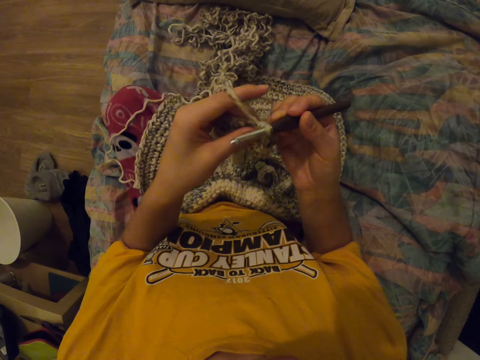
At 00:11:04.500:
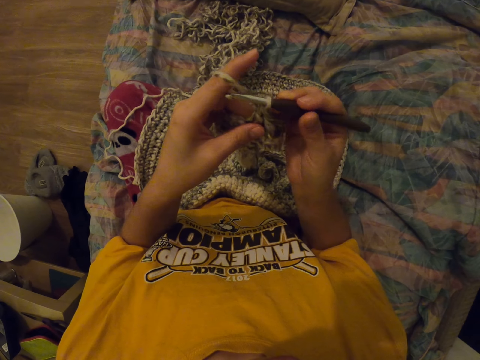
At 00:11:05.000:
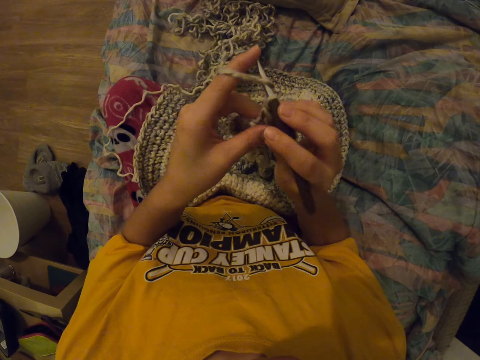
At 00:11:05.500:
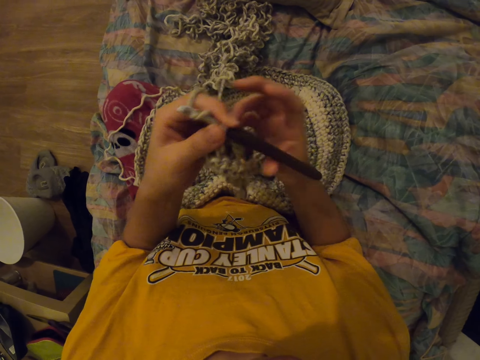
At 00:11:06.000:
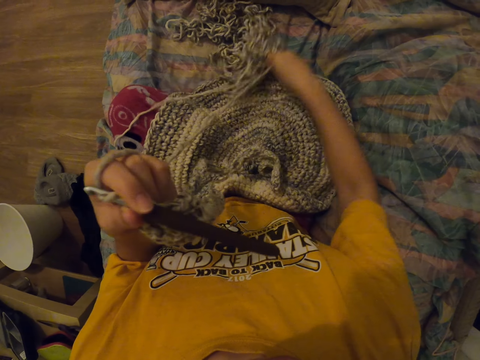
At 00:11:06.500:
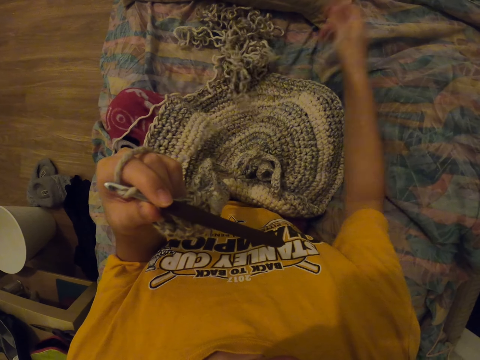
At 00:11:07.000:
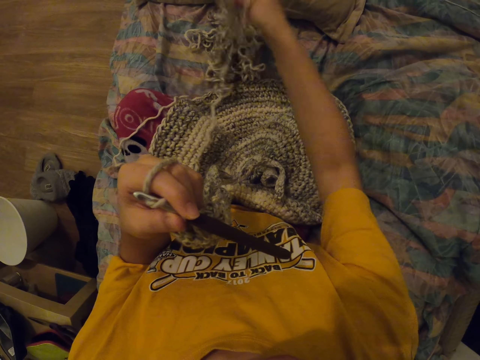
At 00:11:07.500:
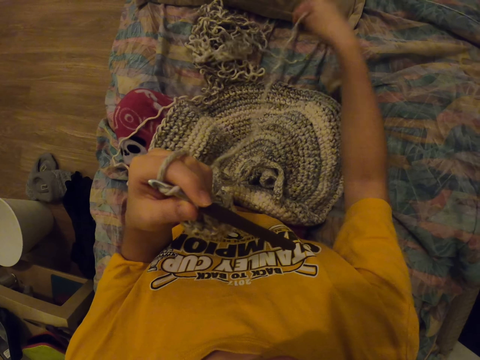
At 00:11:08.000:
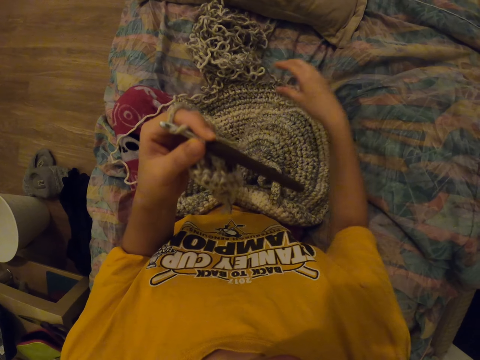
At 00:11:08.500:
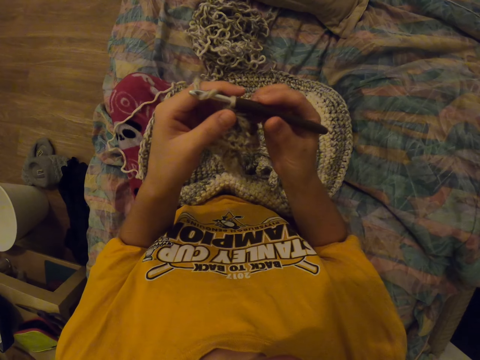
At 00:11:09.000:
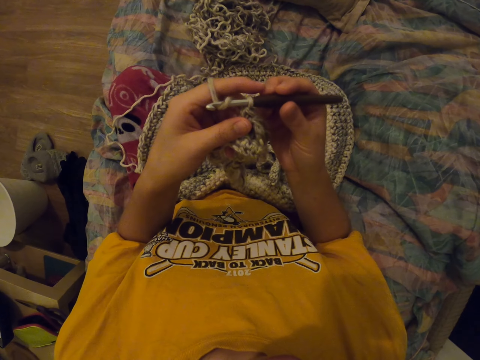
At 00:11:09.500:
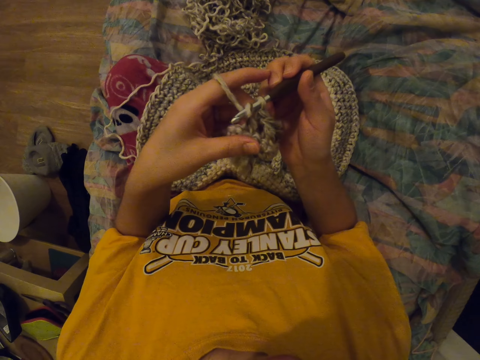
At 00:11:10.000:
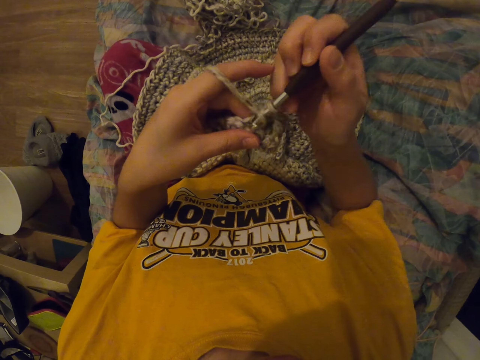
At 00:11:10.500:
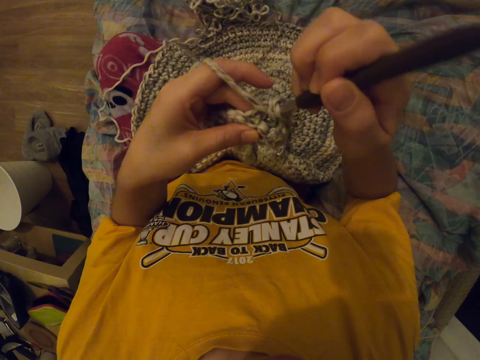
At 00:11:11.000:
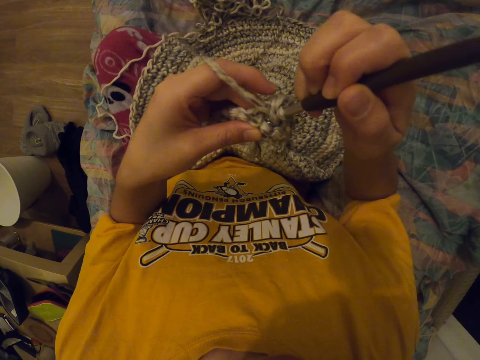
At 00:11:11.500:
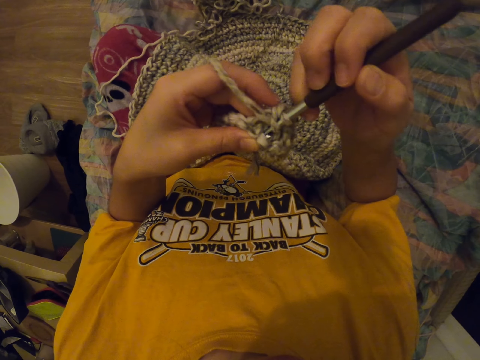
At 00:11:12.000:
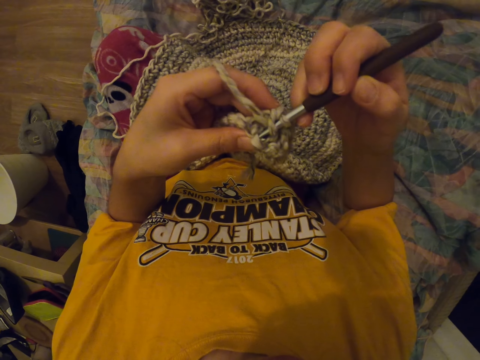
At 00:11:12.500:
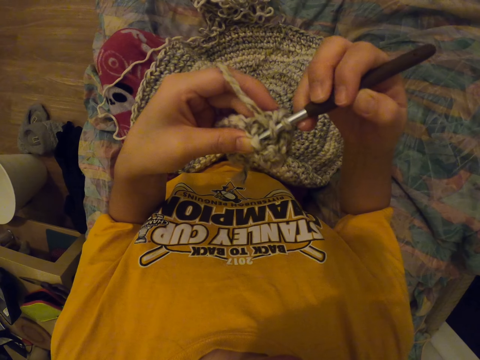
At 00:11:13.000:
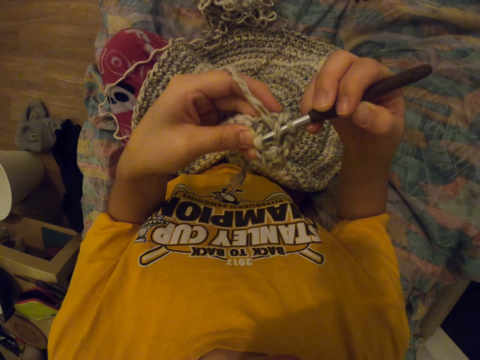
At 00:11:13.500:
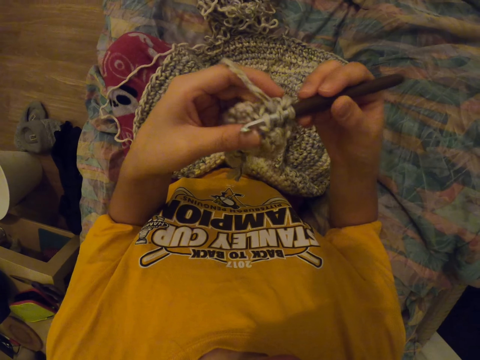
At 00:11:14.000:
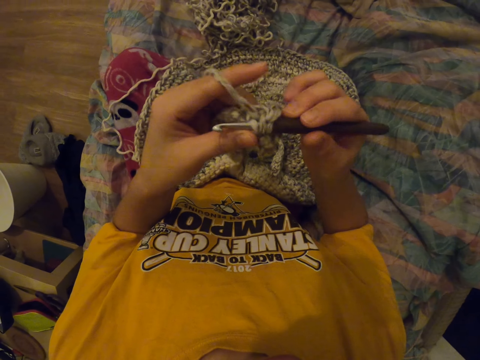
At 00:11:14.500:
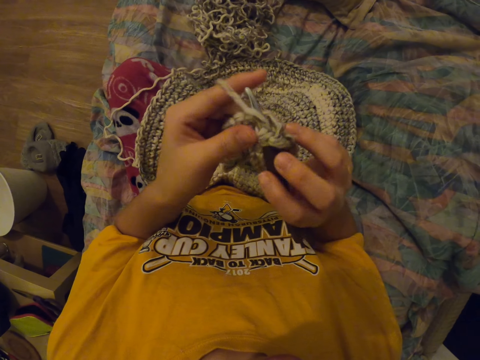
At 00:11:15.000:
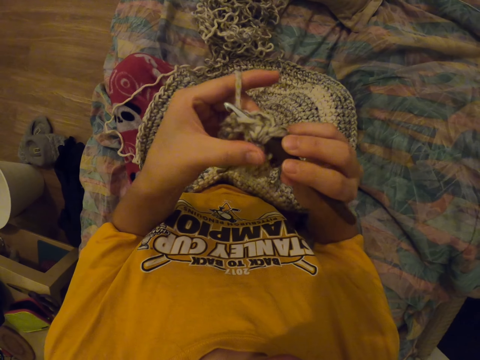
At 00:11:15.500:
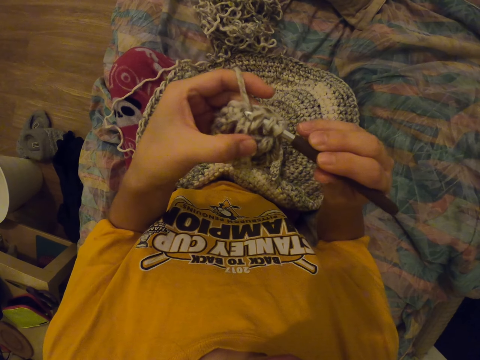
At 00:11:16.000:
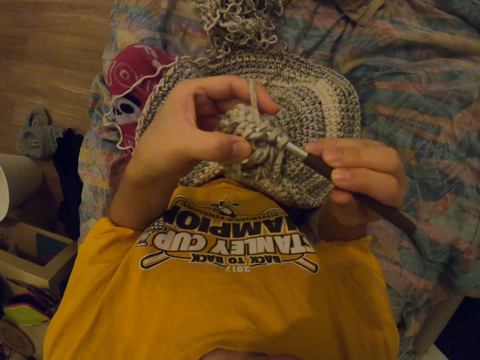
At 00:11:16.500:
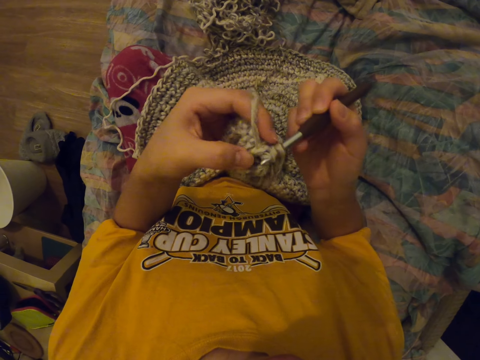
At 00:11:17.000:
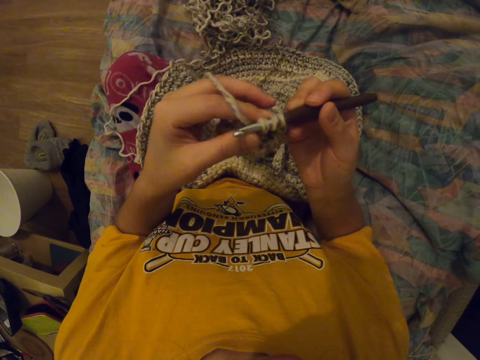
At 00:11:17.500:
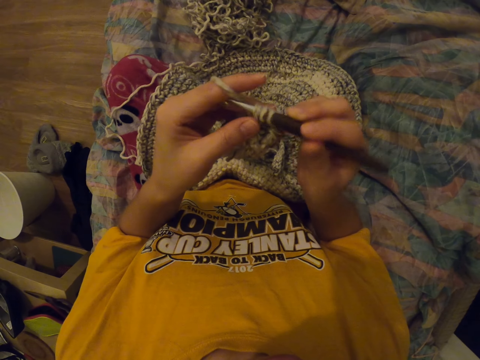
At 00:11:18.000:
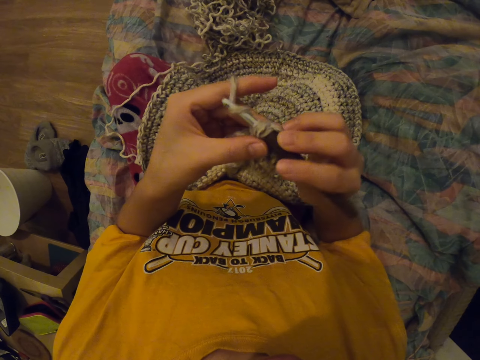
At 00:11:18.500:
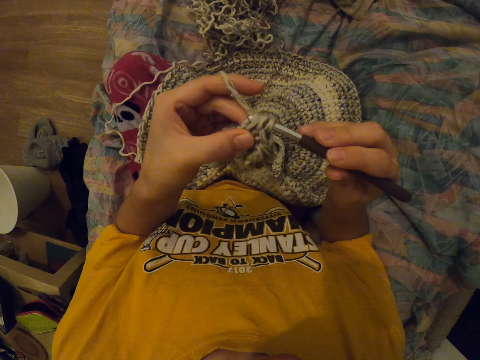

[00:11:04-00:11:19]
The camera wearer pulls the thread. They move the yarn. They hold the punch needle. They knit the fabric with the yarn and a crochet hook.

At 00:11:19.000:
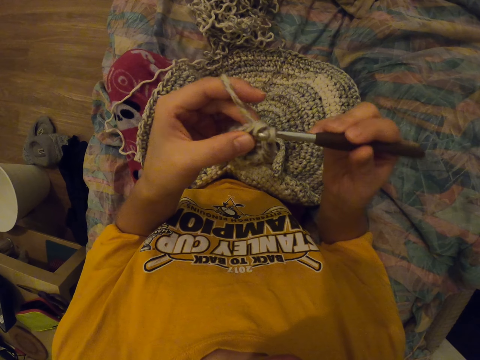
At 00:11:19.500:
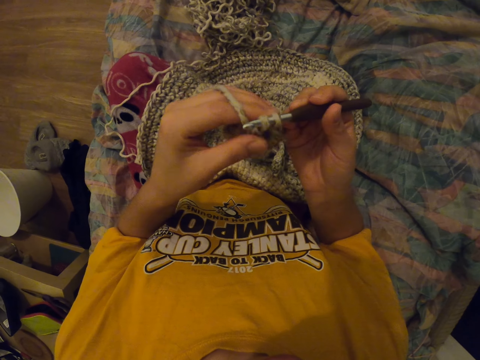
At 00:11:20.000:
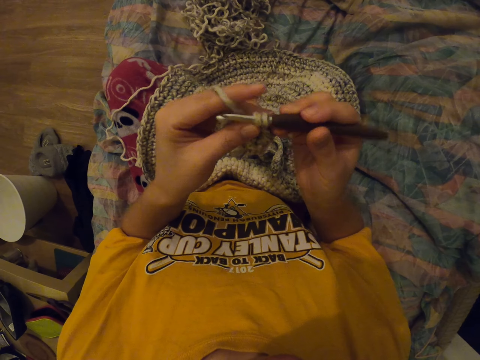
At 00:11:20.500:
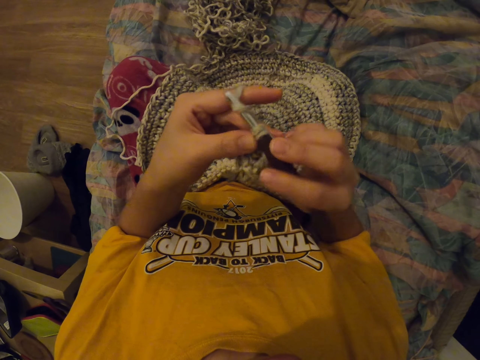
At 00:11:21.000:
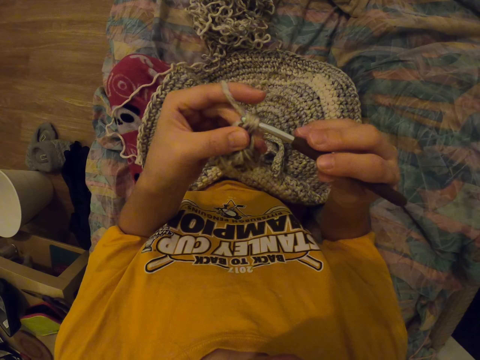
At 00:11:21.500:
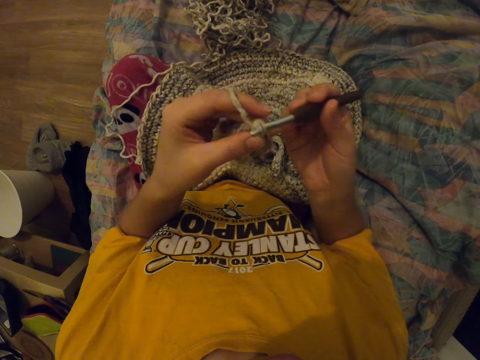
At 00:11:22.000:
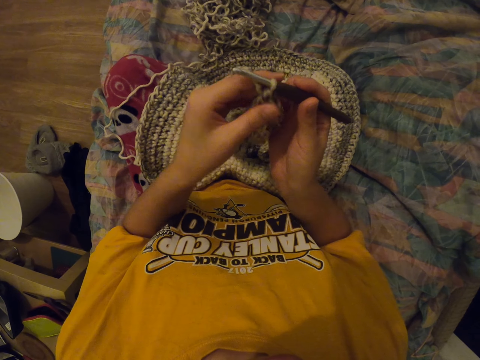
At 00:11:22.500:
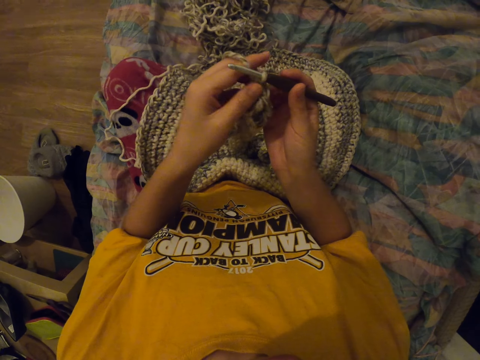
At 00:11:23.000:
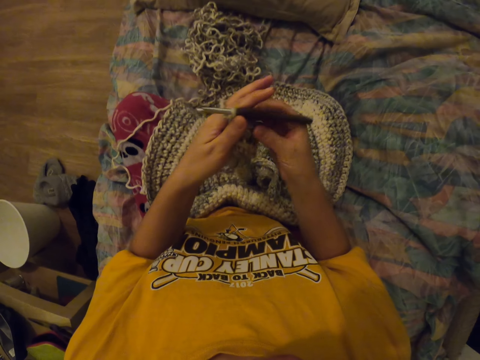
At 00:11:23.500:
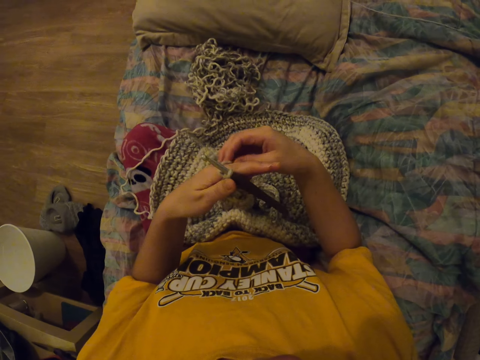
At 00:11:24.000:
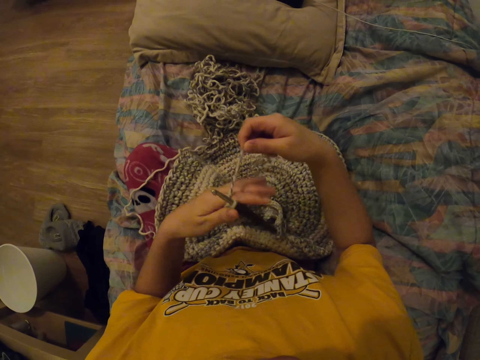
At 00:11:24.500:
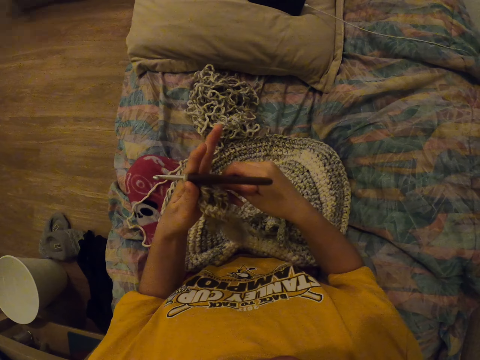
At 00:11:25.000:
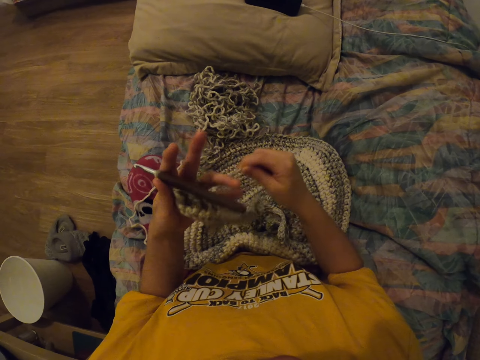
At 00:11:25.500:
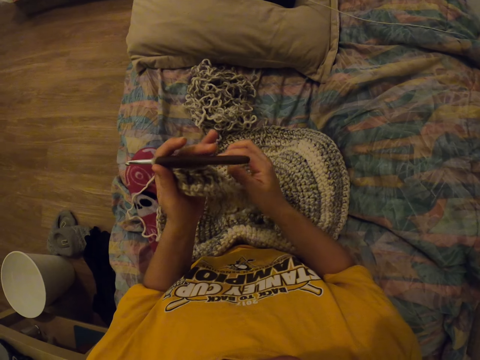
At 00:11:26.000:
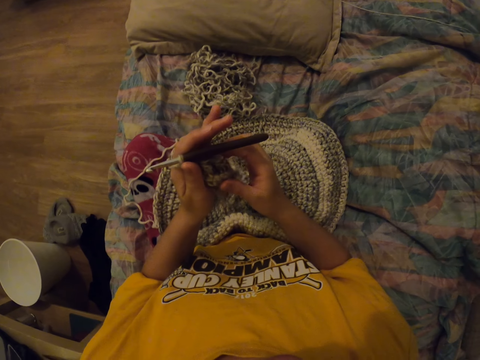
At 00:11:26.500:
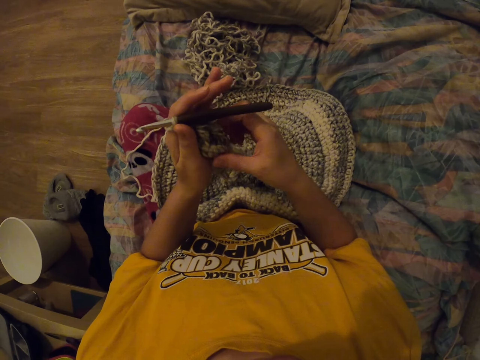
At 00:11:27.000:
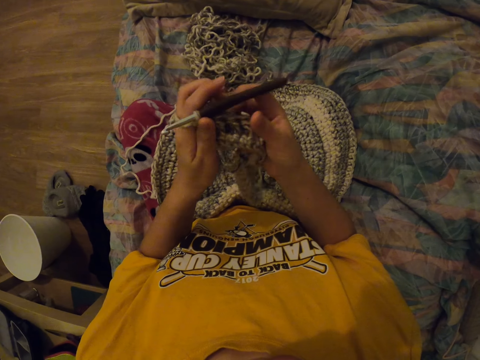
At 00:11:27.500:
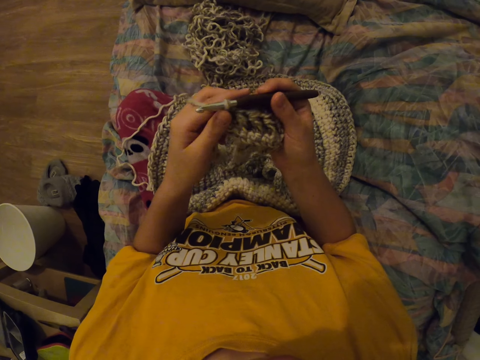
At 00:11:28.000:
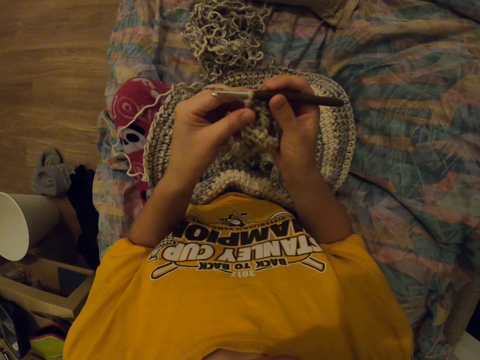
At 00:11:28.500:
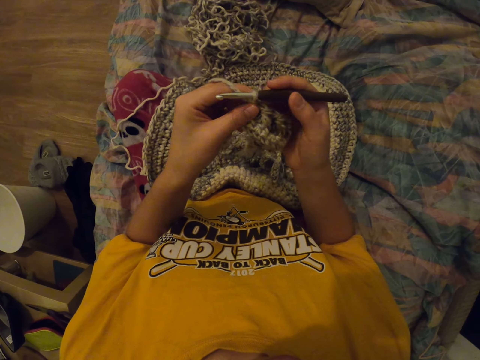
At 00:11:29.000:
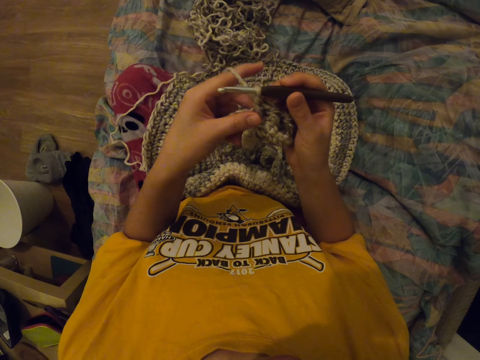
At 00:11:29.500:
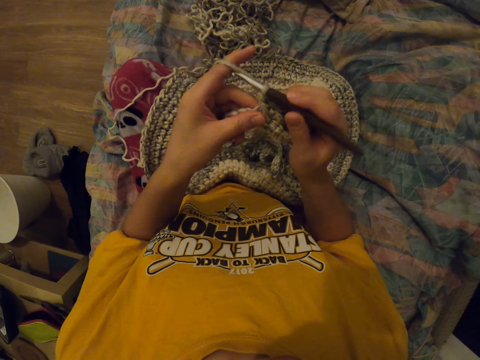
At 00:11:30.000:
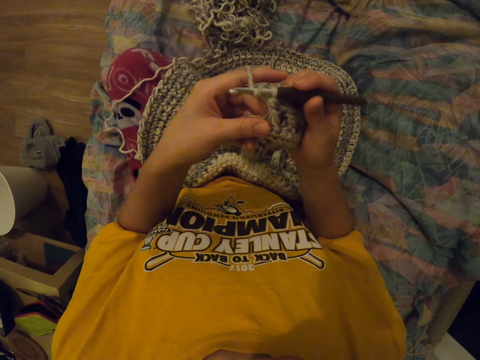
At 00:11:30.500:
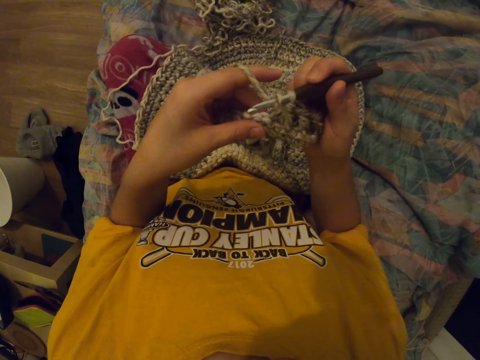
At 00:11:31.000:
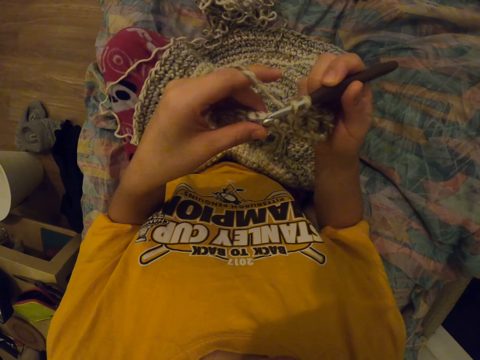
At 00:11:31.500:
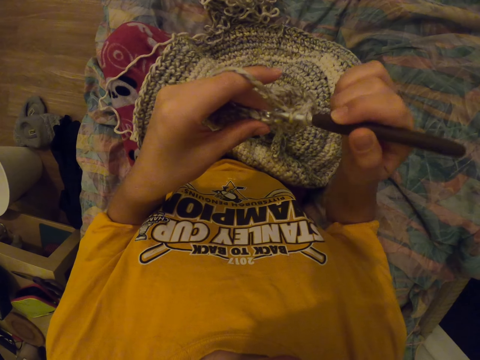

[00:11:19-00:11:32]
The camera wearer winds the yarn around her fingers. She holds the punch needle. She sews with the punch needle.
